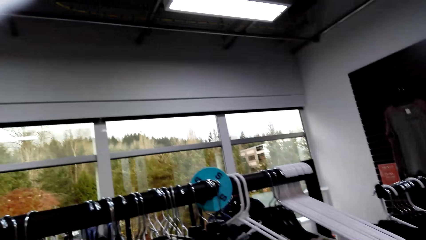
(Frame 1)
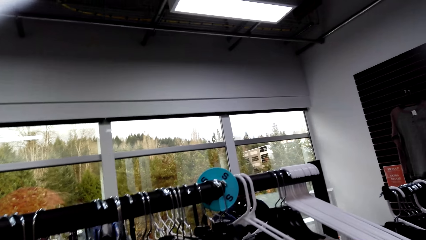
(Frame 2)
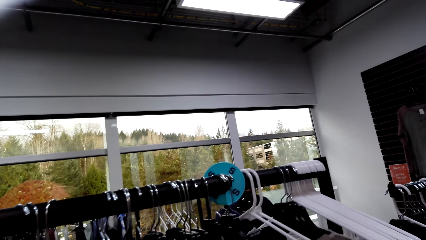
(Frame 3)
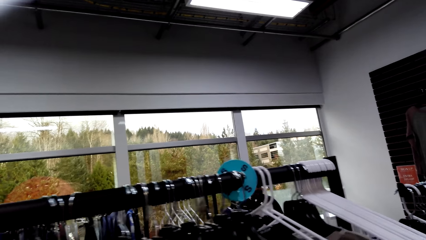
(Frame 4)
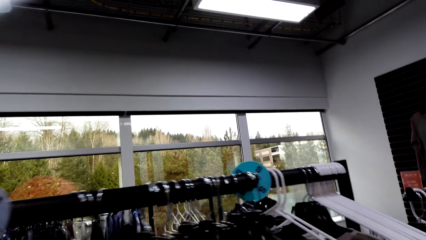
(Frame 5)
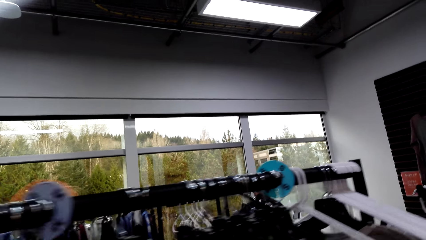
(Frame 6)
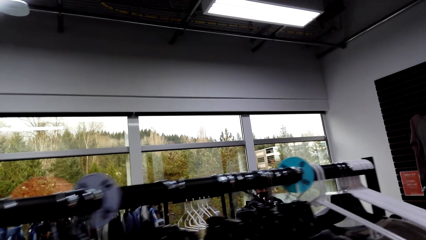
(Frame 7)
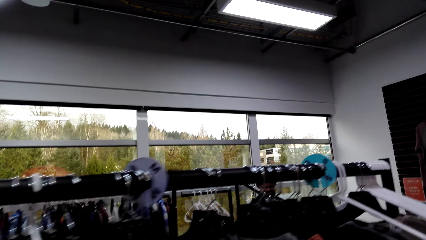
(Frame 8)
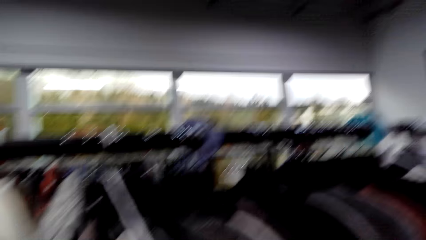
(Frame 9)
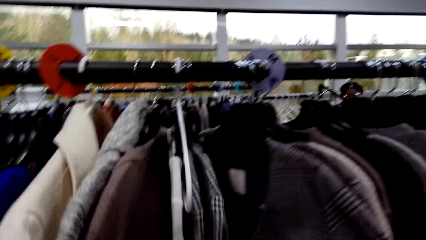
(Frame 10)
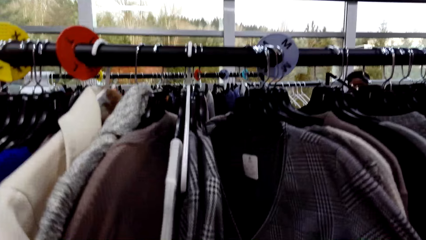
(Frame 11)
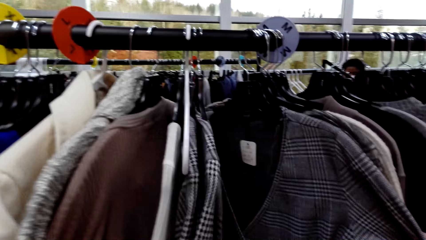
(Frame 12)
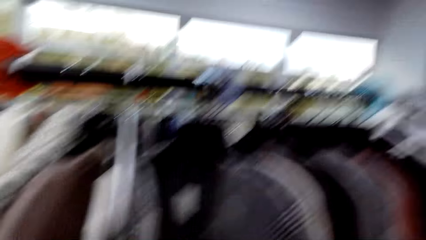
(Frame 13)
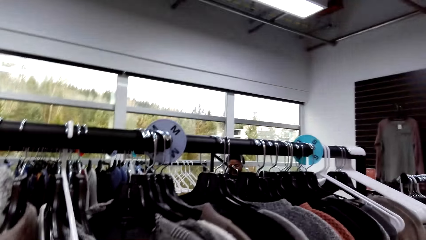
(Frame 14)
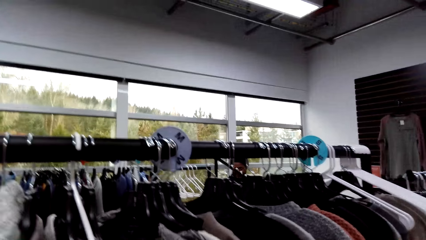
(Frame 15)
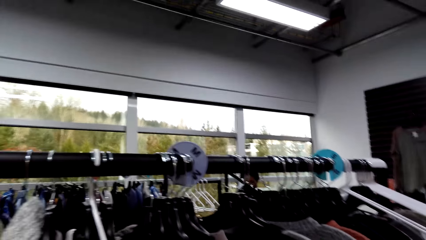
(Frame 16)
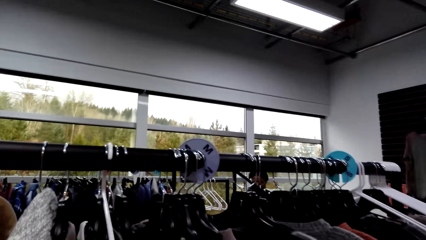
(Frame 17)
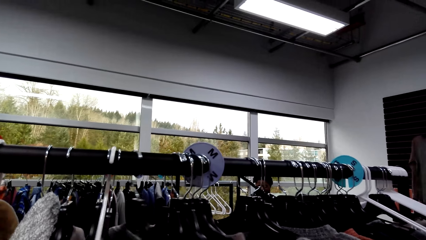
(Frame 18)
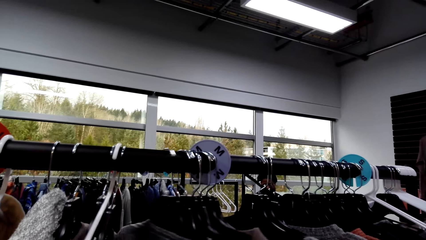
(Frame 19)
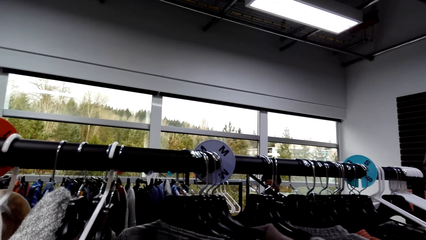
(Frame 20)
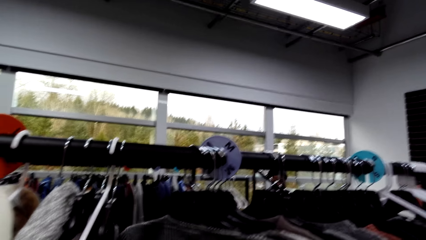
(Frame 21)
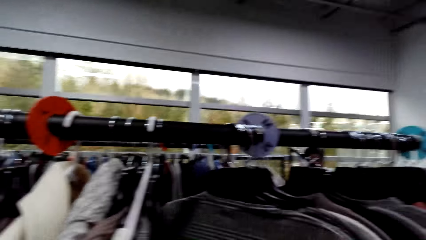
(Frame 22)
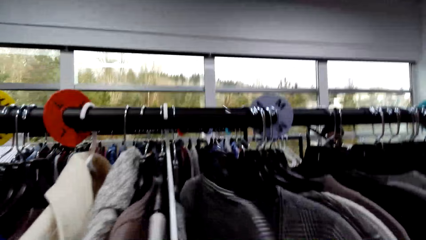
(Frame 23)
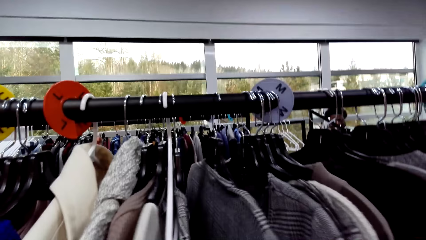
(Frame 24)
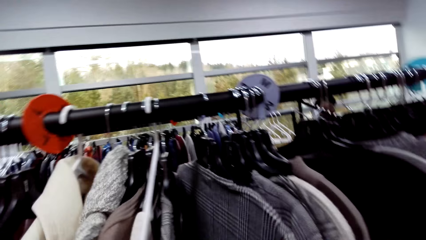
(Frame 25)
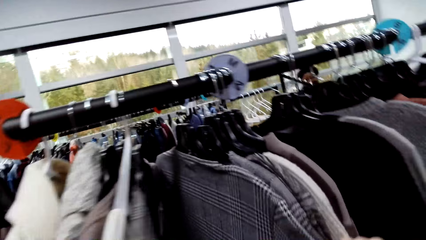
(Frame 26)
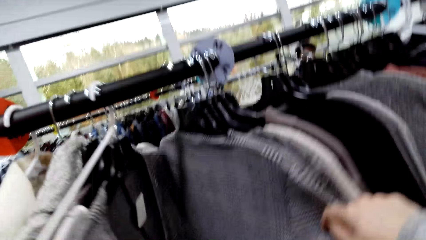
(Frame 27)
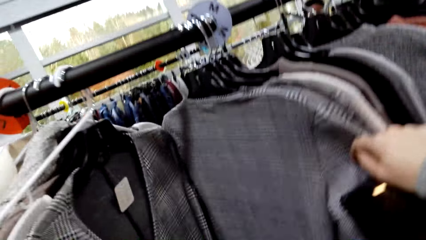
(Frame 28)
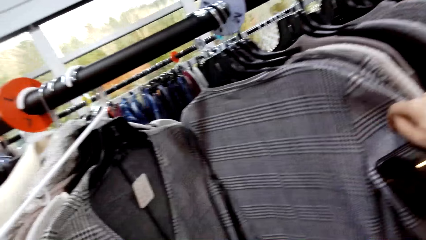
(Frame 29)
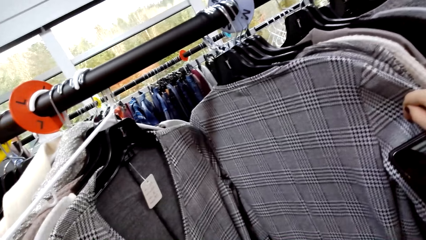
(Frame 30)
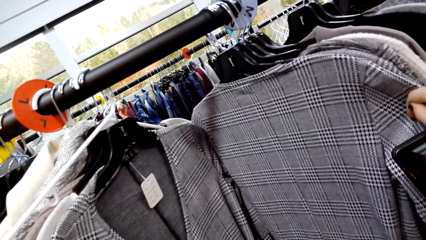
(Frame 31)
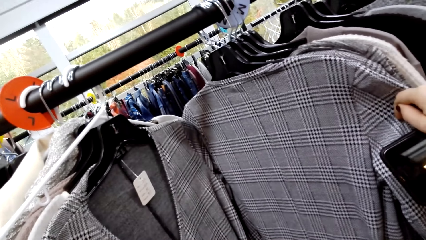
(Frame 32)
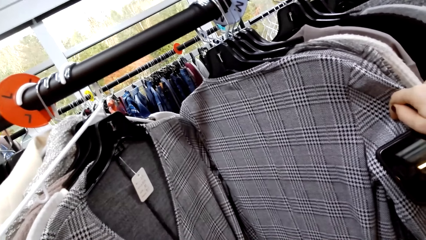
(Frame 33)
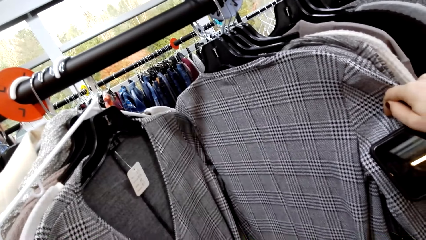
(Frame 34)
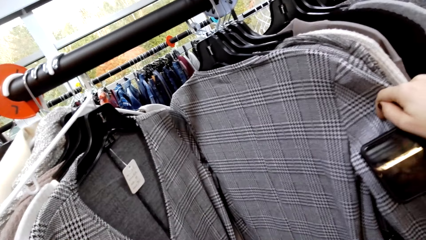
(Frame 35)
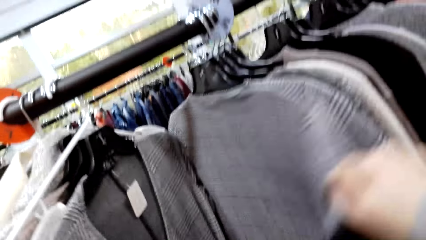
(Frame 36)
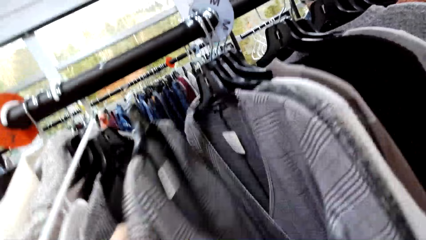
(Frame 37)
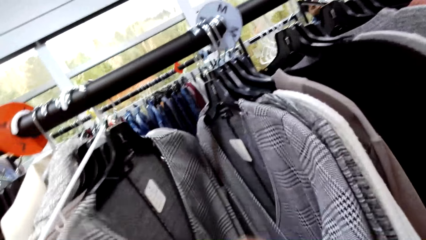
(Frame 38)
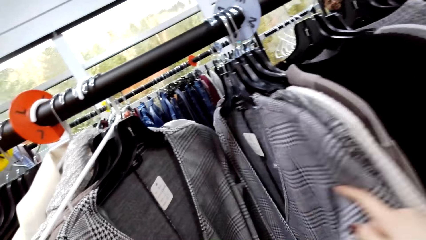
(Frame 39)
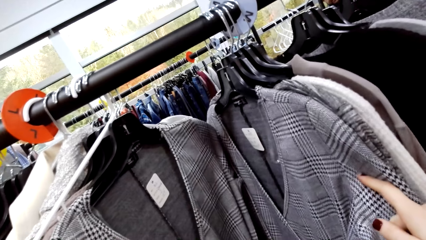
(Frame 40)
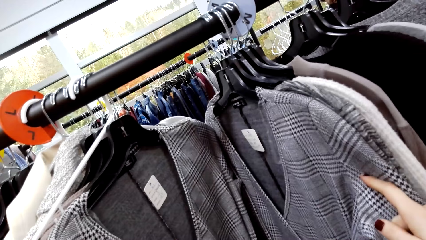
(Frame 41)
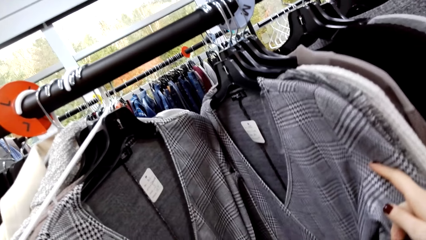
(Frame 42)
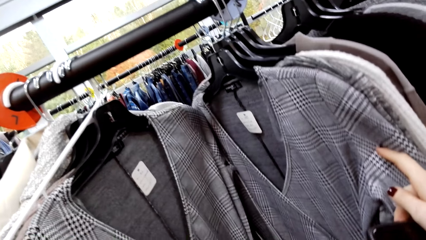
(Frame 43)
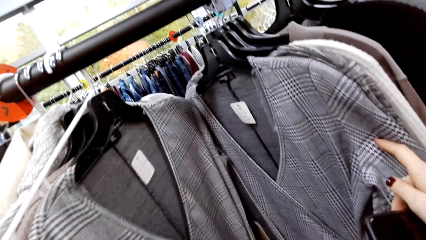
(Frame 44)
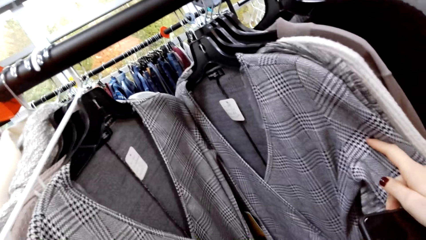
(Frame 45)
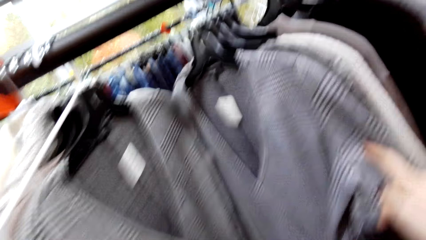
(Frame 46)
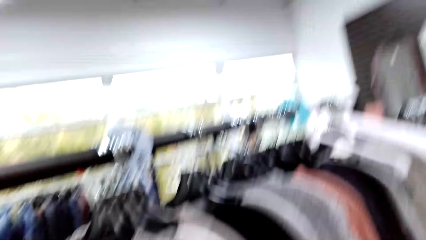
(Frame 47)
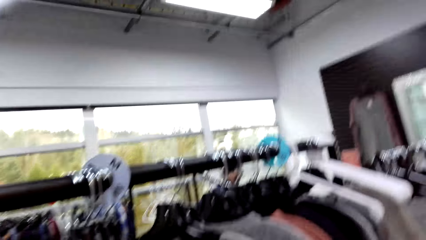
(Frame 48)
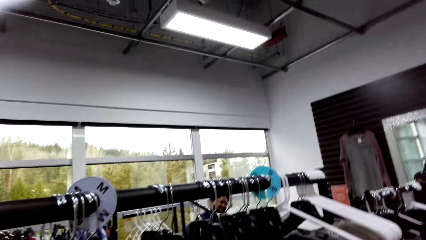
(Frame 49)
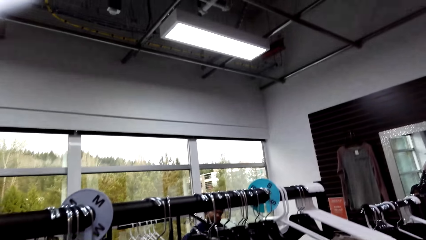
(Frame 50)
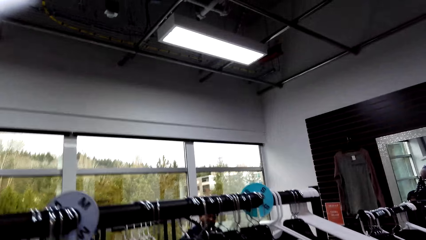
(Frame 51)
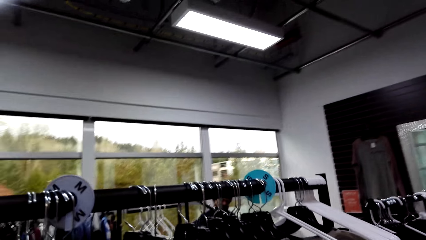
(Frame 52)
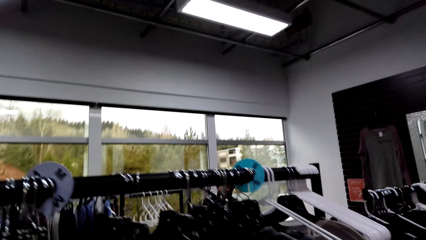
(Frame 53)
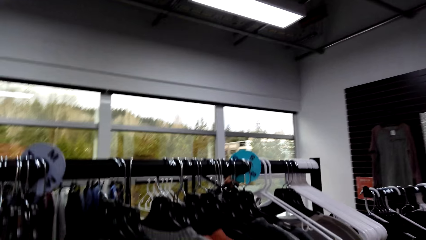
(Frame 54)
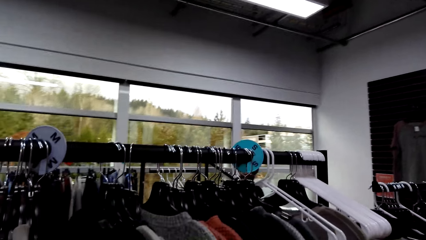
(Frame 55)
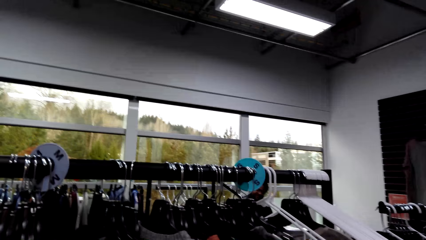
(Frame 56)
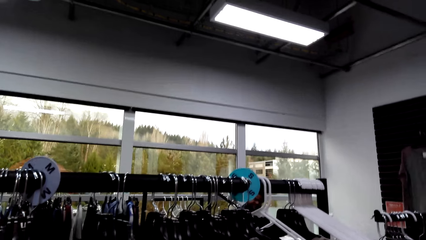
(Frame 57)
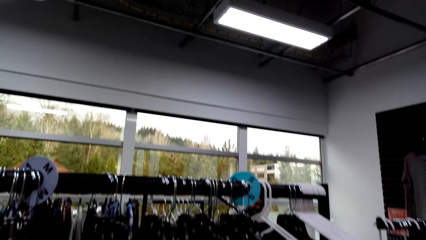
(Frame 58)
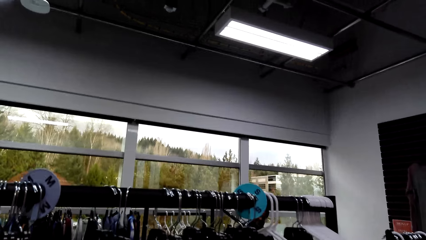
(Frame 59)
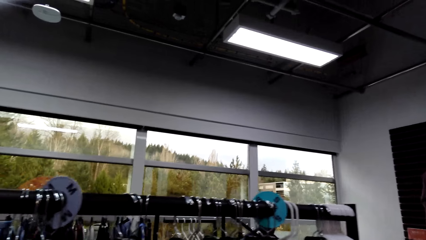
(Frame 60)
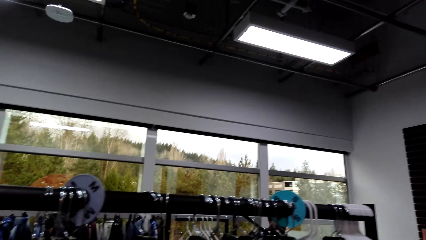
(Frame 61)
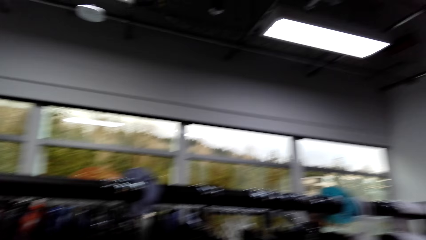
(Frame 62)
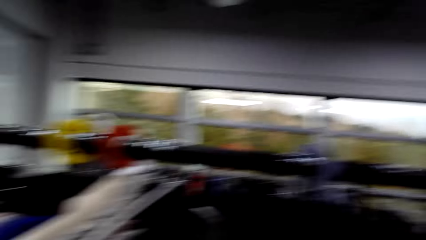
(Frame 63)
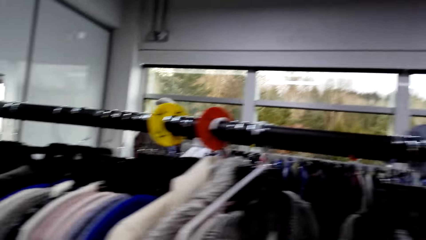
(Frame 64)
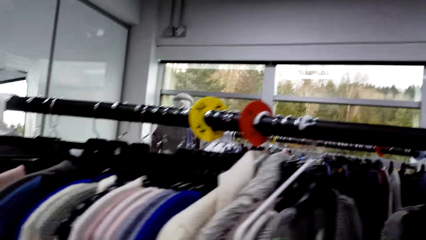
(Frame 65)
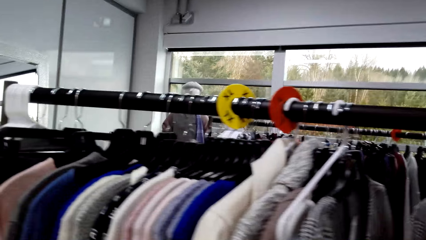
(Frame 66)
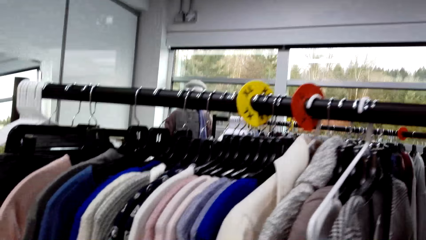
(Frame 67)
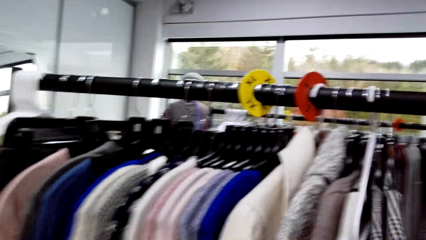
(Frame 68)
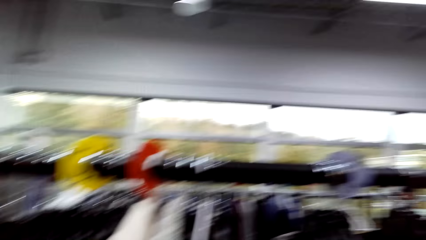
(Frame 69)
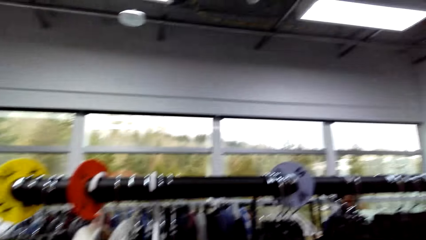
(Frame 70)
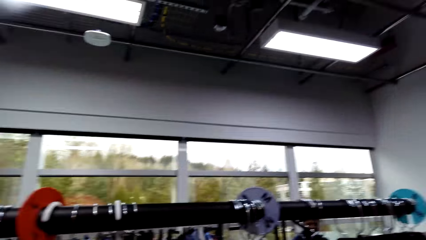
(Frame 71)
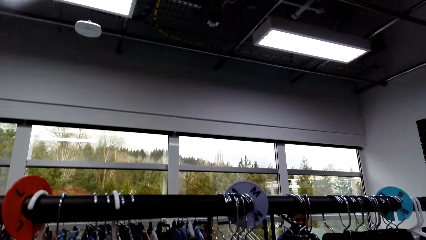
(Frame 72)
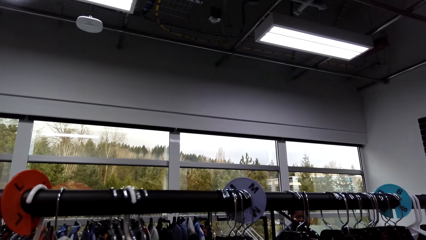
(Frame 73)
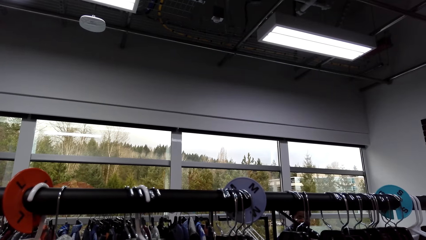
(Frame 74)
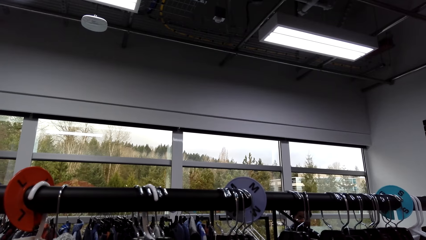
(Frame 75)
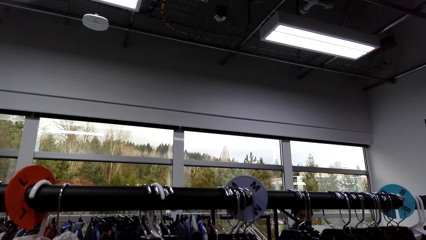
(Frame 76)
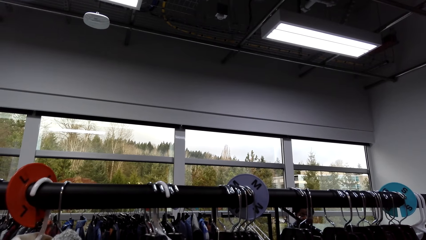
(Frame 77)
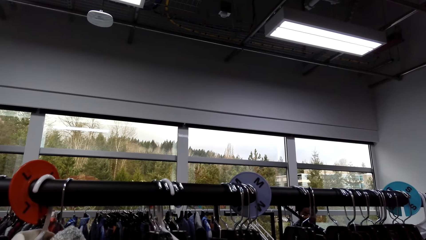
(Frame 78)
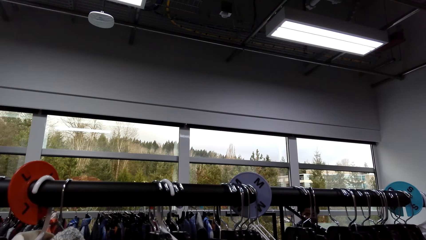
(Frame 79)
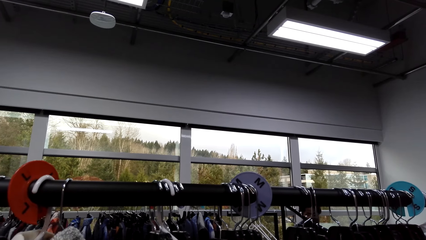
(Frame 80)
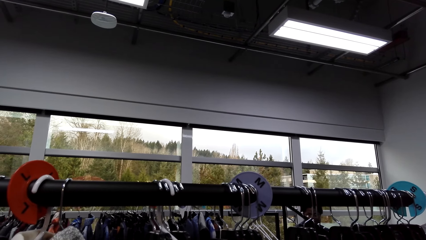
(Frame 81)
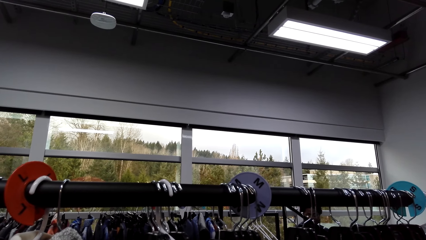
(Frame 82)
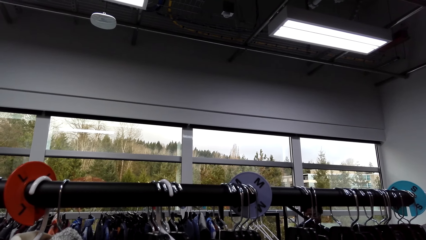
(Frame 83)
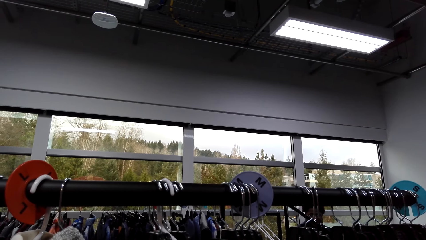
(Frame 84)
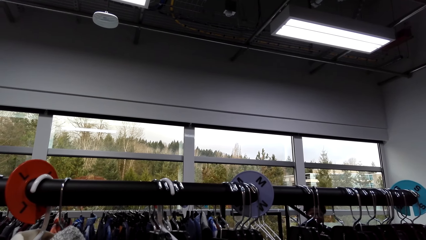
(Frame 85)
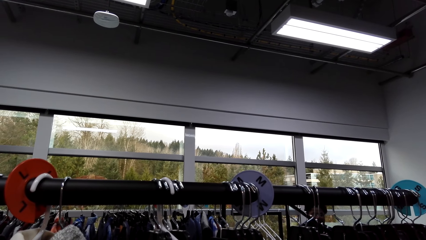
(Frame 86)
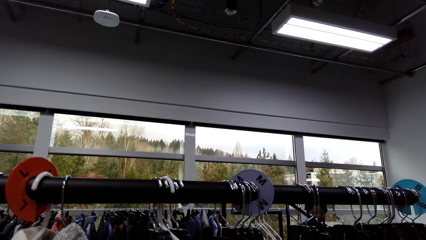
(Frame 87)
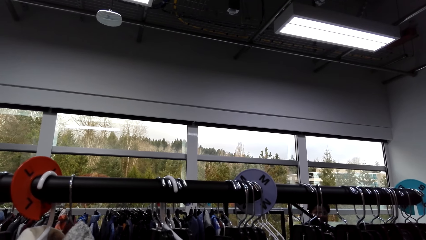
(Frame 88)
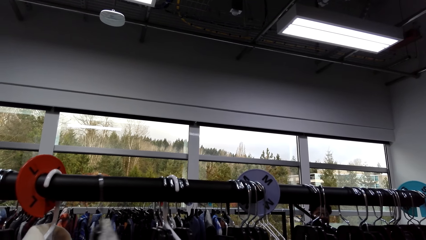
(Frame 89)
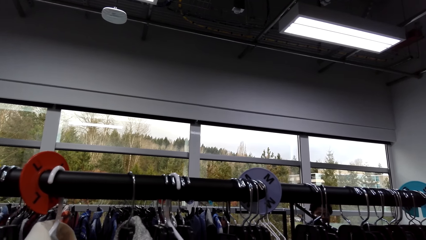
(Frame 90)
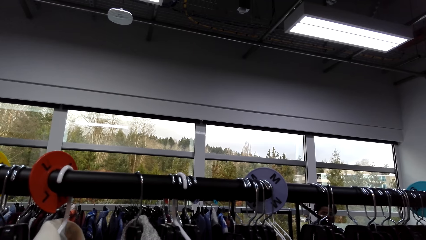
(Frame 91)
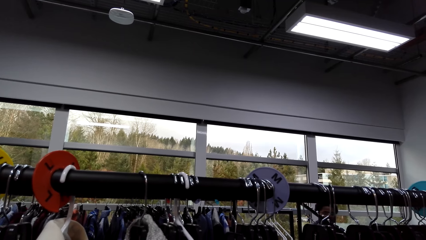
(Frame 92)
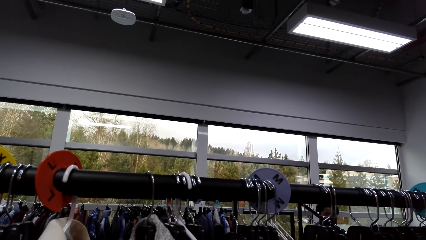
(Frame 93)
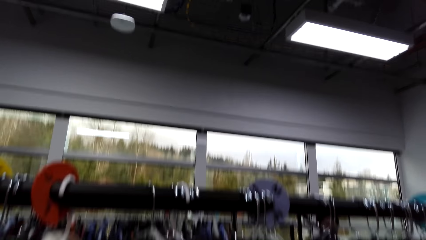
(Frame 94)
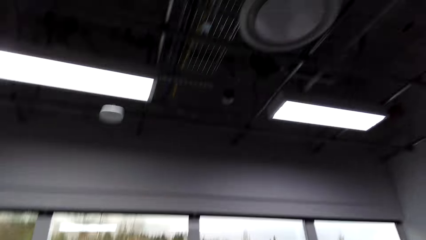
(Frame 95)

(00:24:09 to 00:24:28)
The camera wearer interacts with a person. They move clothes on the cloth rack. They interact with the person.
